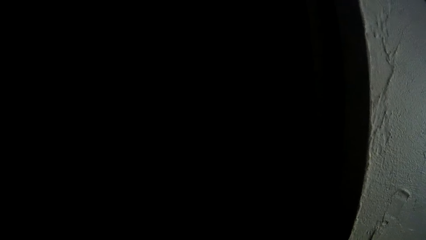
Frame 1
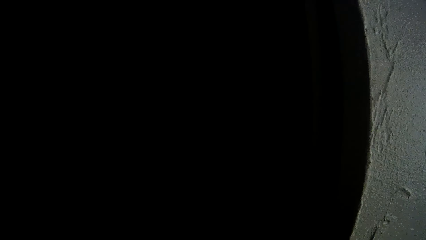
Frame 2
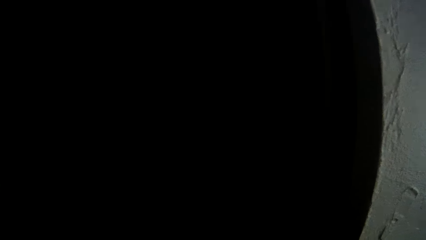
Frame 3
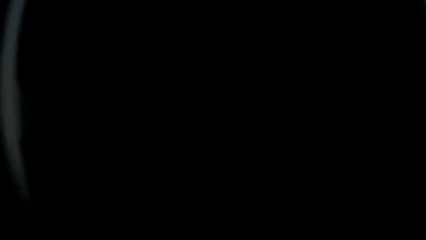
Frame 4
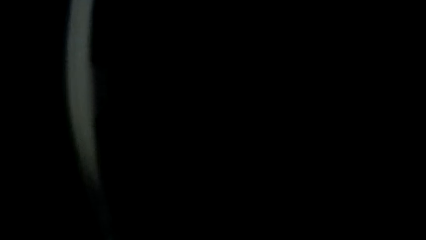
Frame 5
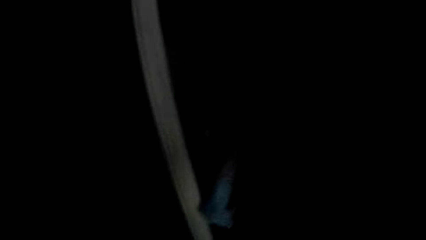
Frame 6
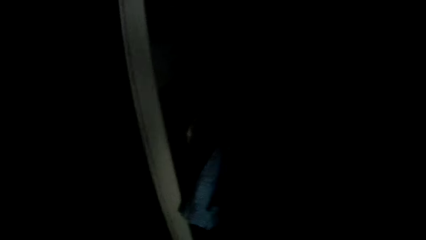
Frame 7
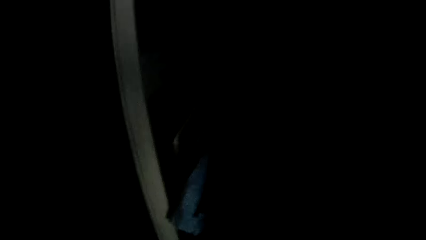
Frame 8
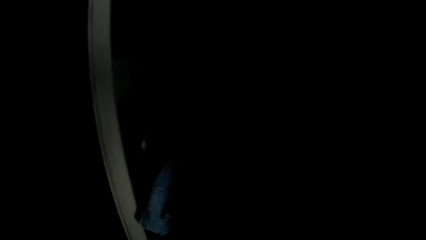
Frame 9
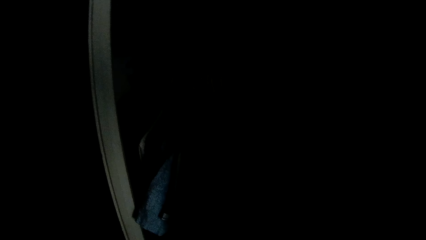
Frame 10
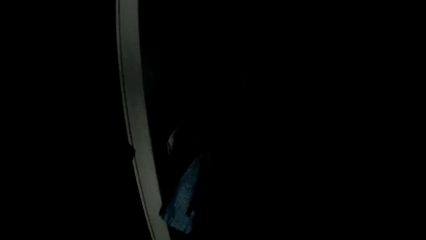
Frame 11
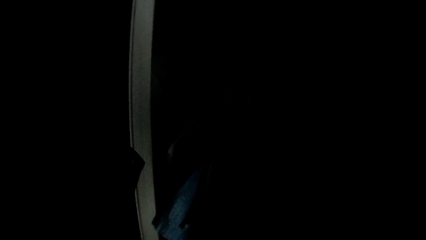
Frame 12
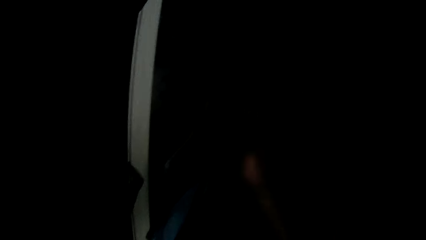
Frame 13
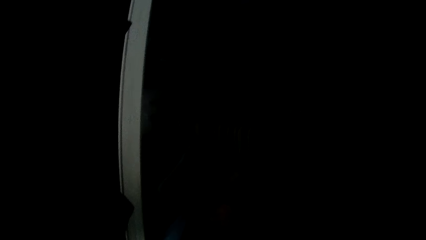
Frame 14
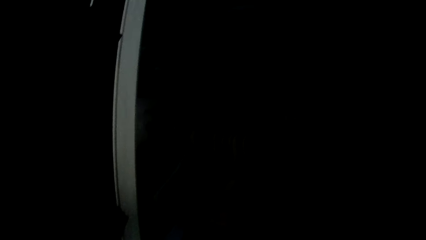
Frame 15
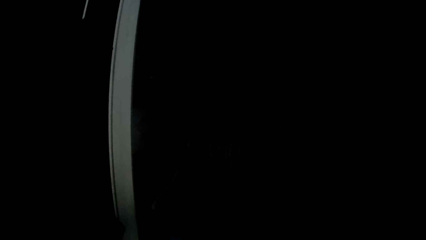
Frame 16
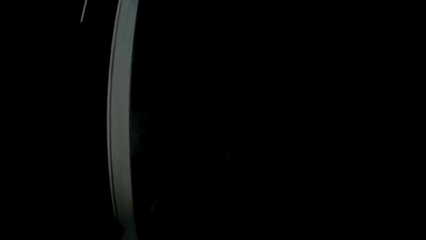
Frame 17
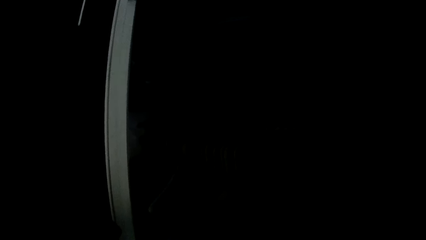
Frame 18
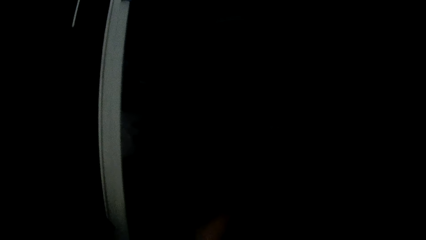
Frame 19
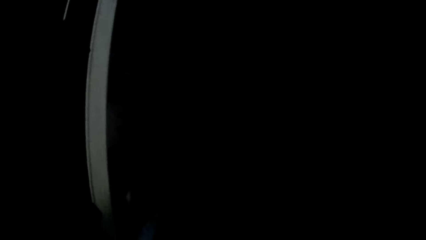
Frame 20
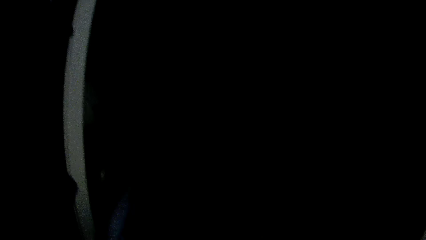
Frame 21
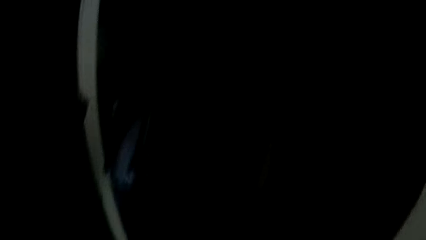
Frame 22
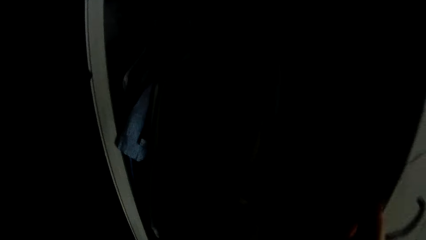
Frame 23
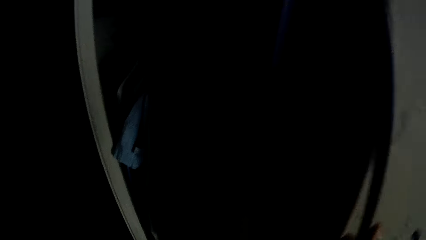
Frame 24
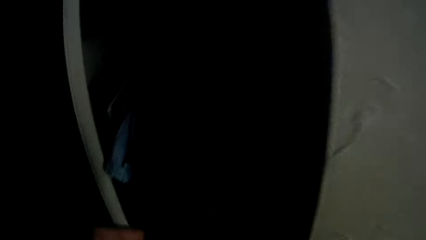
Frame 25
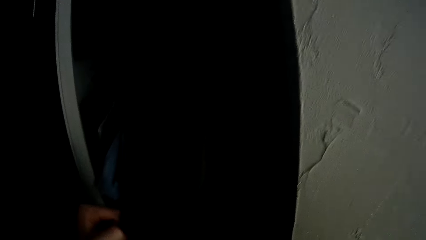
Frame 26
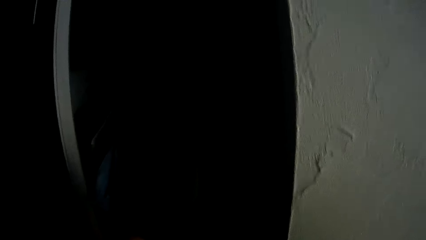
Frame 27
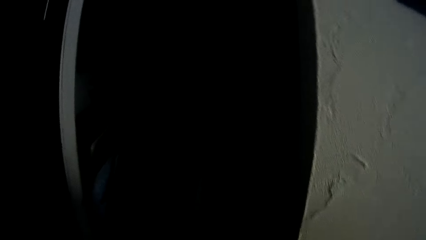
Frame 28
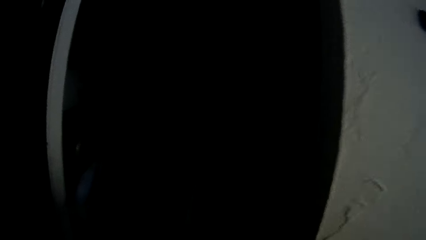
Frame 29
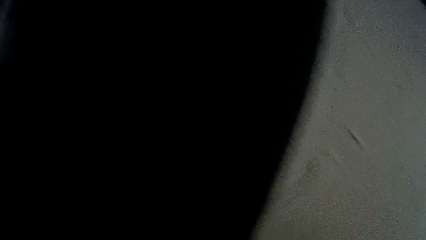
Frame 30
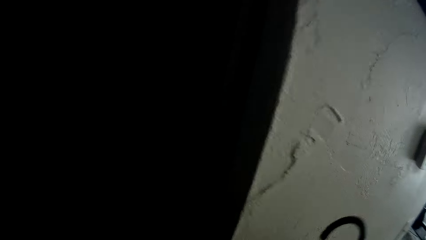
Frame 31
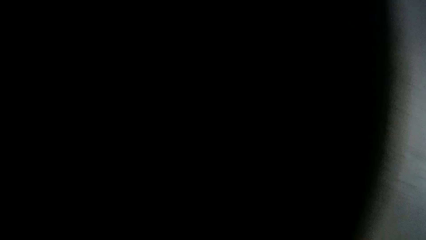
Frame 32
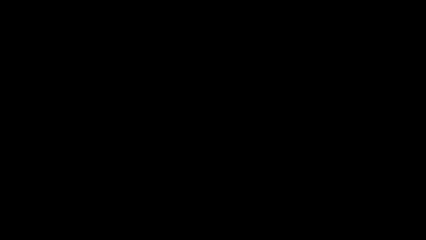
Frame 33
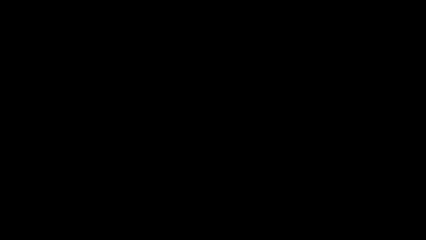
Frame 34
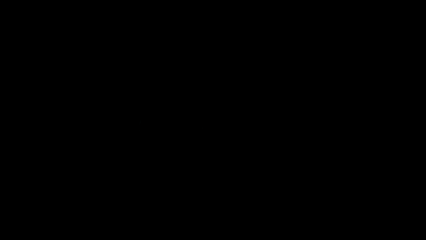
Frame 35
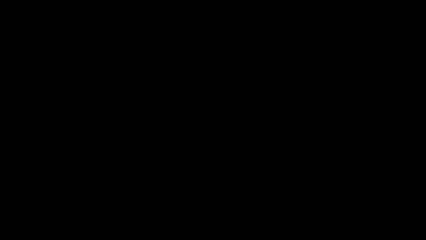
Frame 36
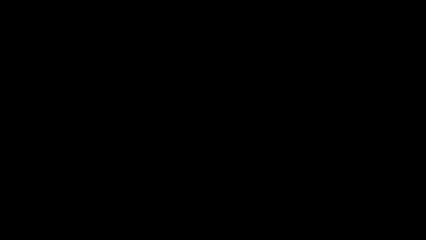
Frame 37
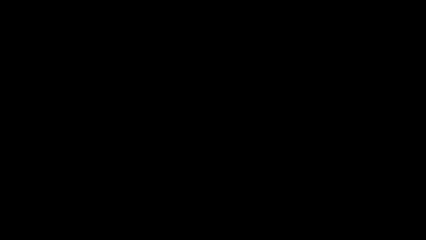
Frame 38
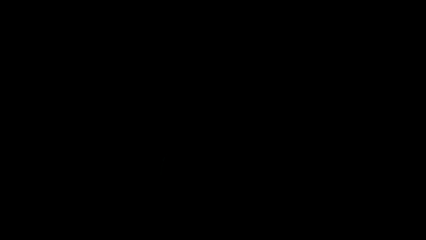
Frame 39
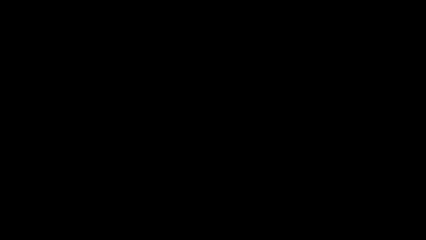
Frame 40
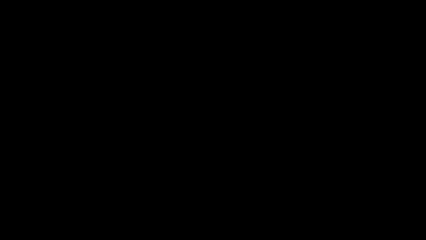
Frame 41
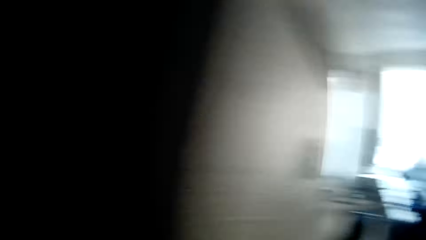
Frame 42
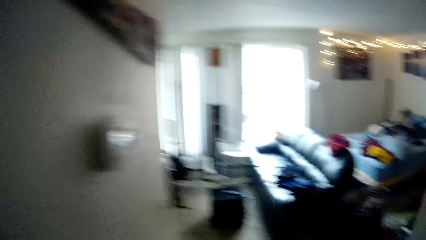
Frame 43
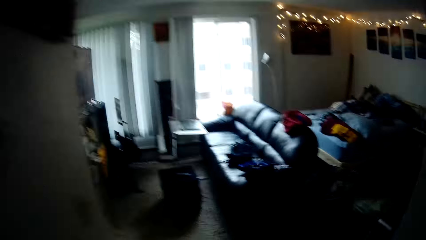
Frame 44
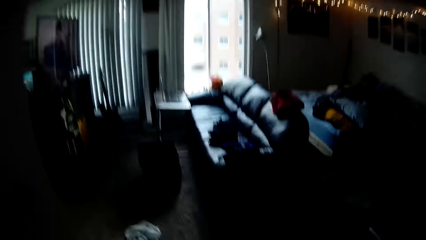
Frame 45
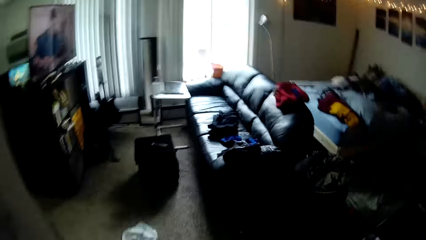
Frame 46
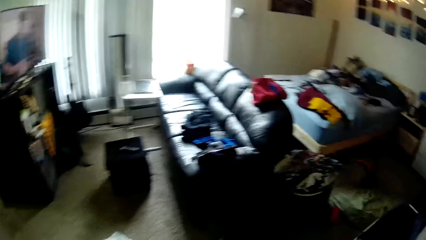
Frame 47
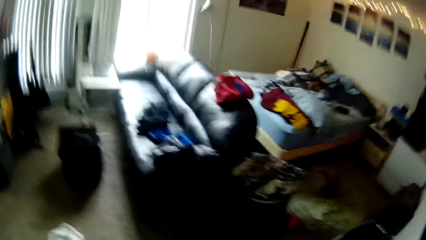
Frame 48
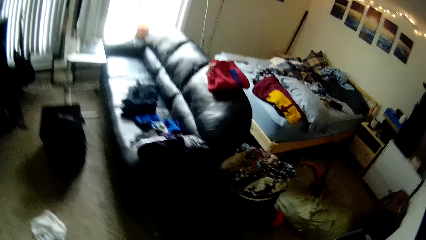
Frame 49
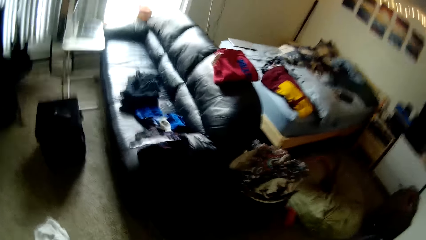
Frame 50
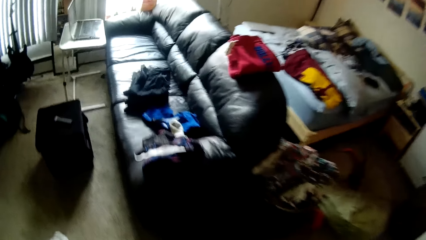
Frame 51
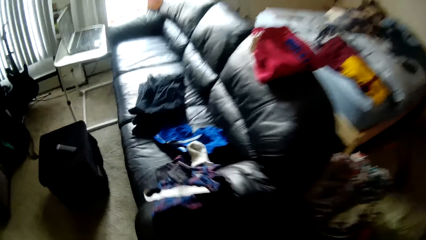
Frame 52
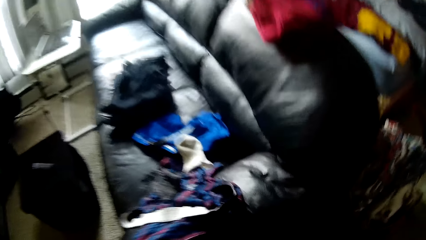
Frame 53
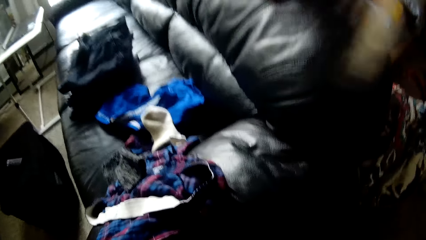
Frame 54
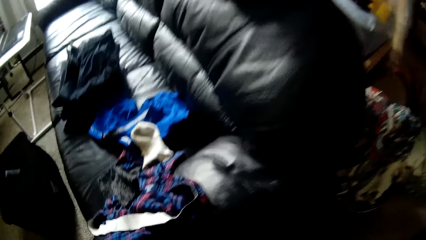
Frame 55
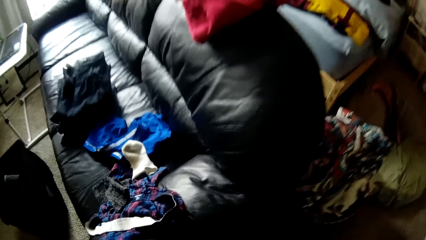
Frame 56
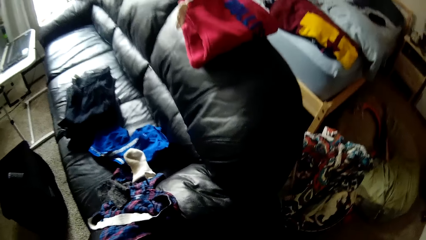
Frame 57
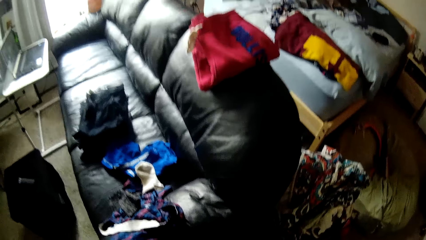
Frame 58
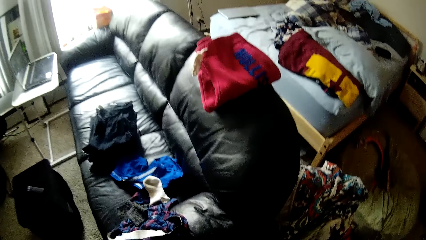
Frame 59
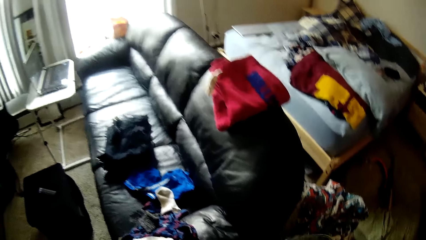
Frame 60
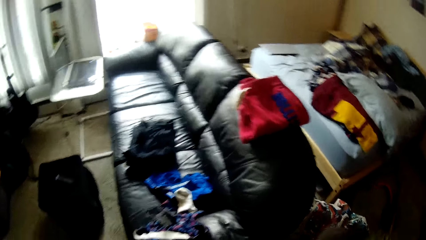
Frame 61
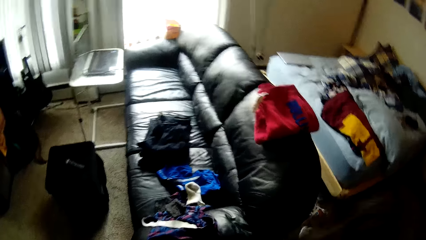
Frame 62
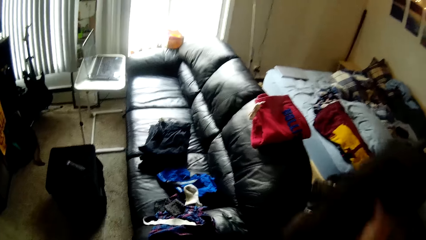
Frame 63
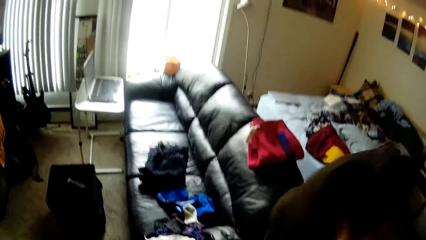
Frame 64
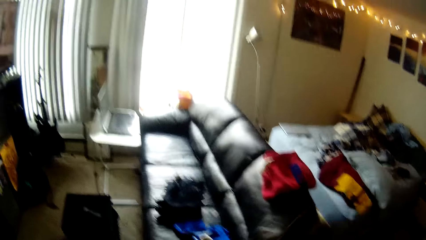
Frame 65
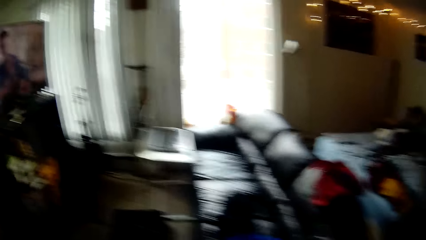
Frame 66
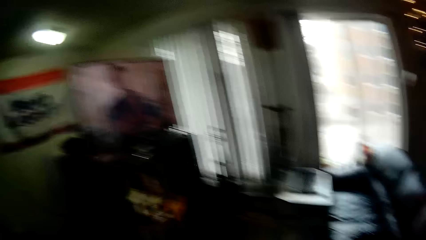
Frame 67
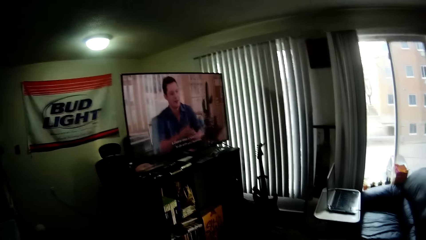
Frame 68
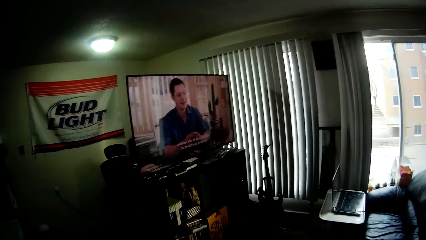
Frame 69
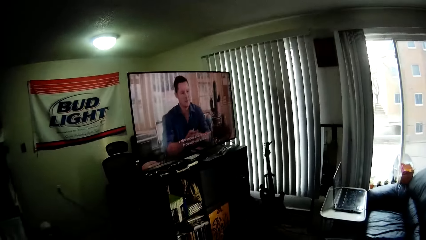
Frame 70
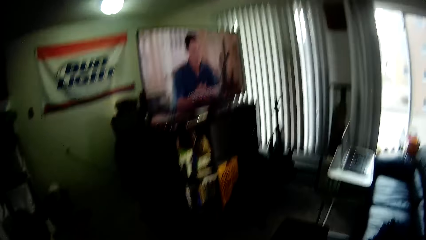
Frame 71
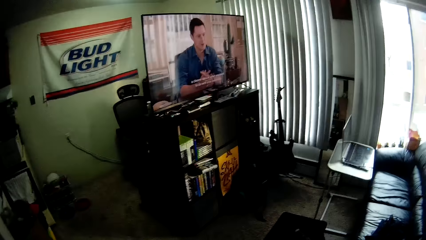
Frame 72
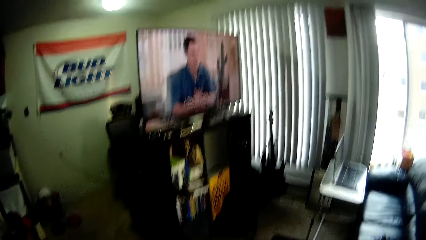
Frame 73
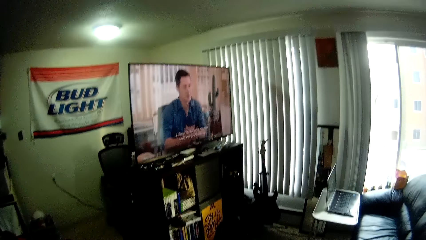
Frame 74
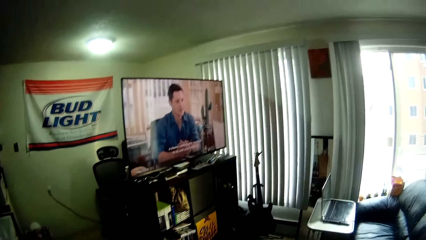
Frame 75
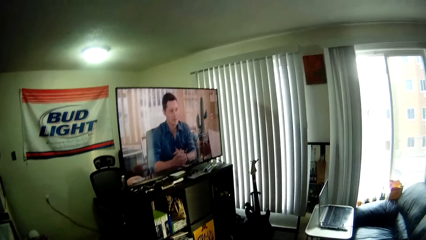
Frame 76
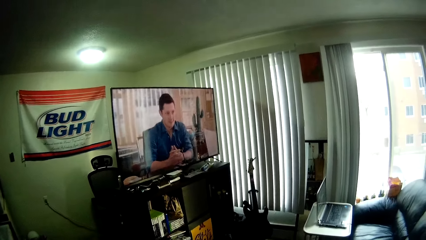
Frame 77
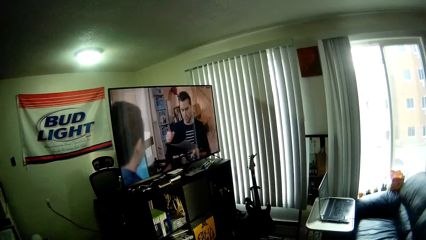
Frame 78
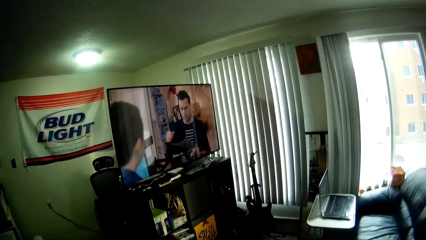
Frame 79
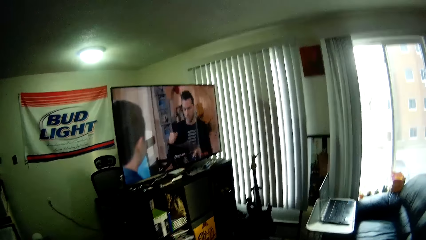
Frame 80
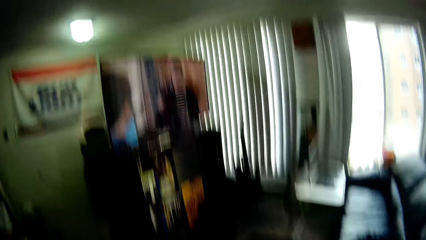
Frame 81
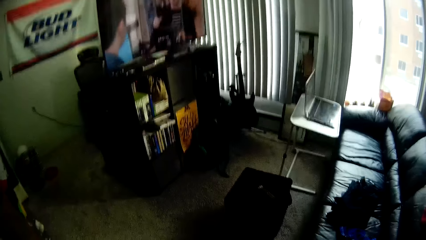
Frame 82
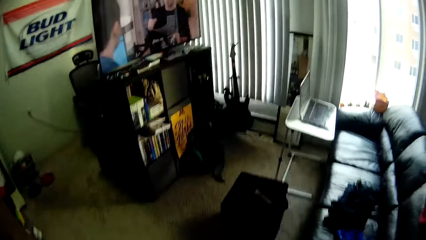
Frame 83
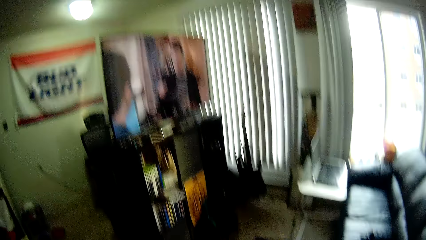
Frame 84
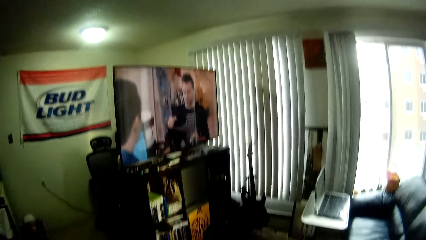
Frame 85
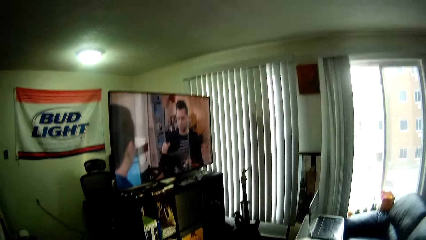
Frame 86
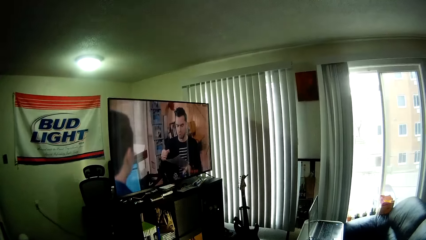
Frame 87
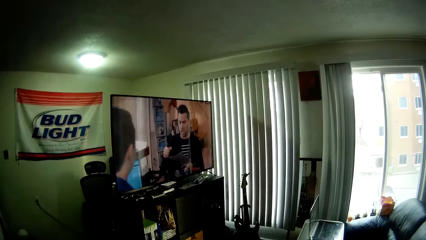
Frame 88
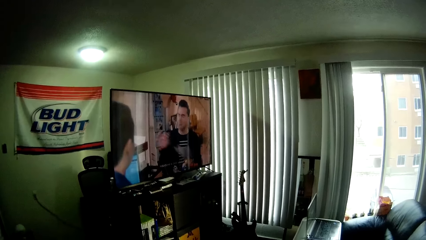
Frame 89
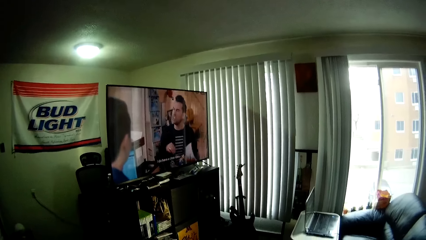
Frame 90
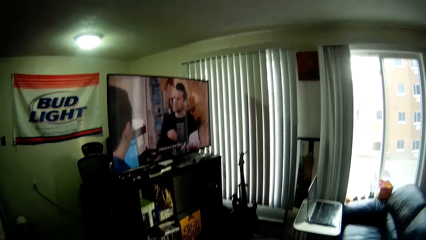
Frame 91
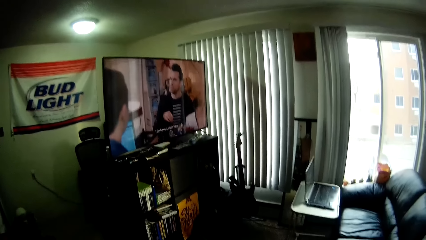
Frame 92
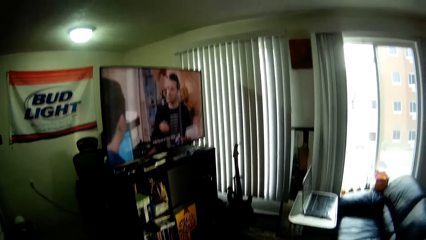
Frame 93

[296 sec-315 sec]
The camera wearer takes a hanger and puts the cloth on the hanger. They walk and take the cloth.
